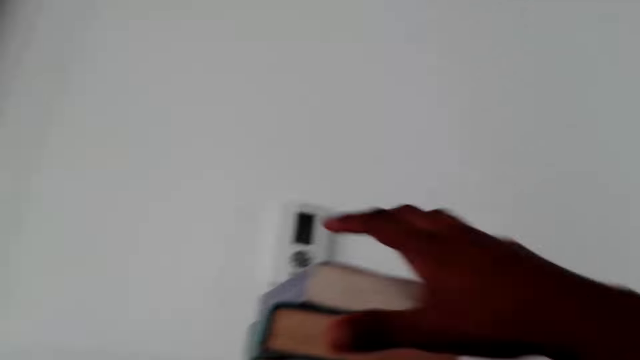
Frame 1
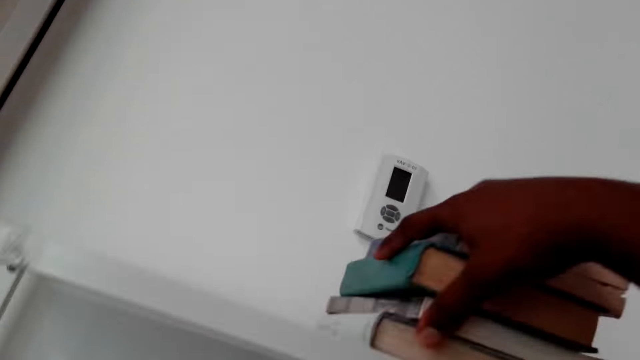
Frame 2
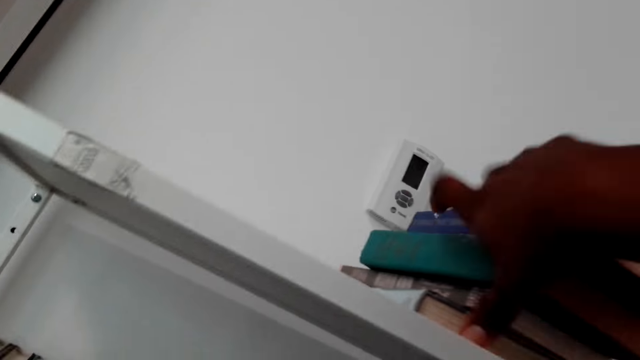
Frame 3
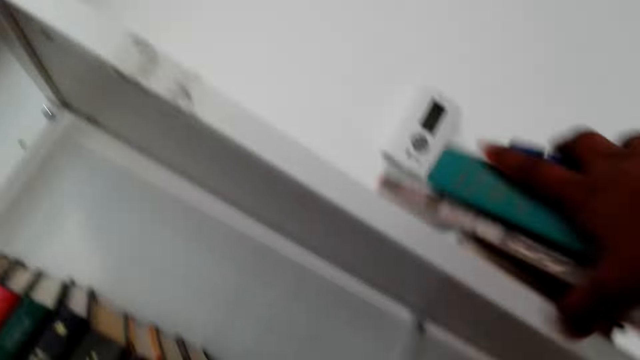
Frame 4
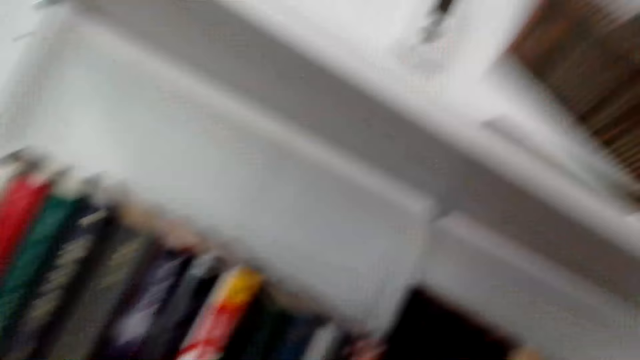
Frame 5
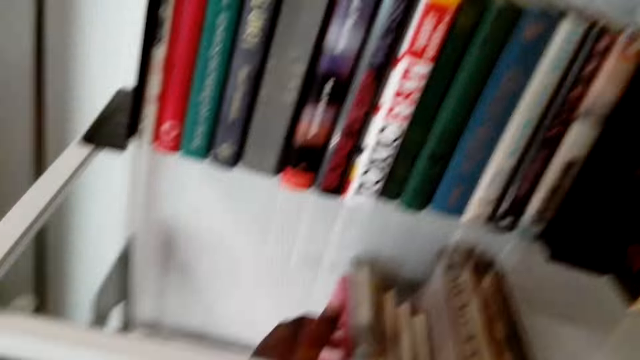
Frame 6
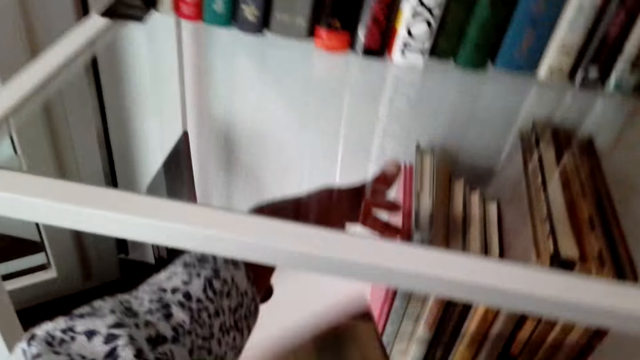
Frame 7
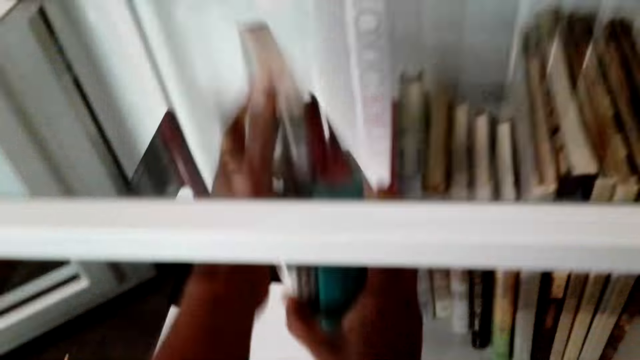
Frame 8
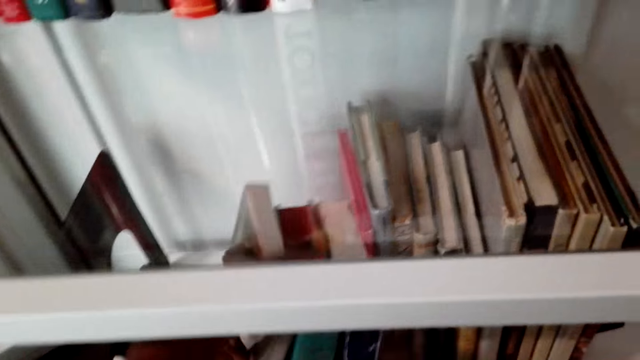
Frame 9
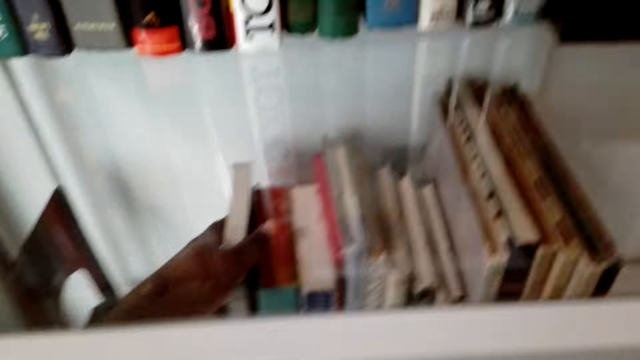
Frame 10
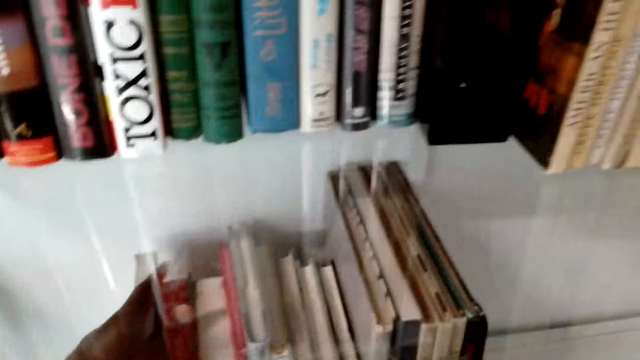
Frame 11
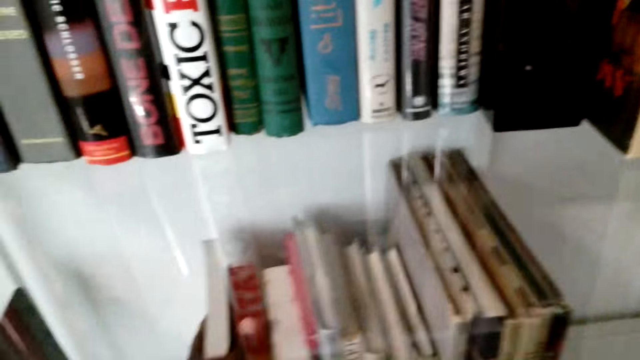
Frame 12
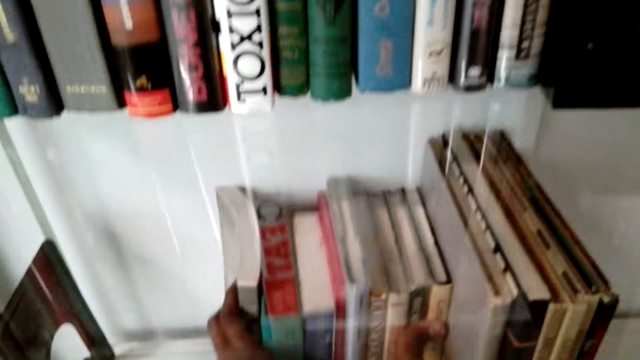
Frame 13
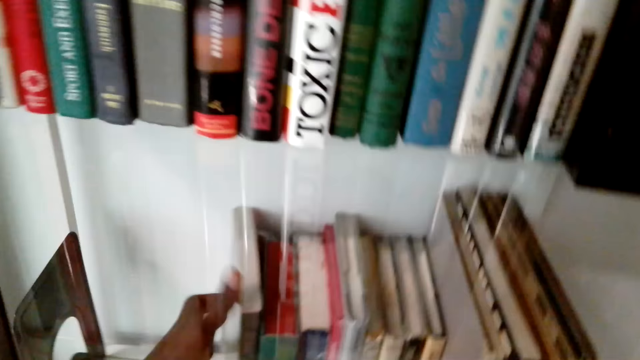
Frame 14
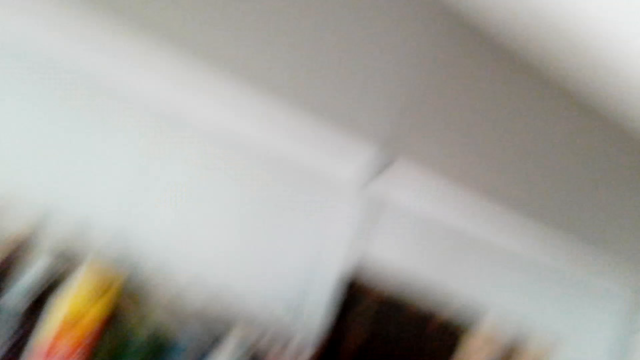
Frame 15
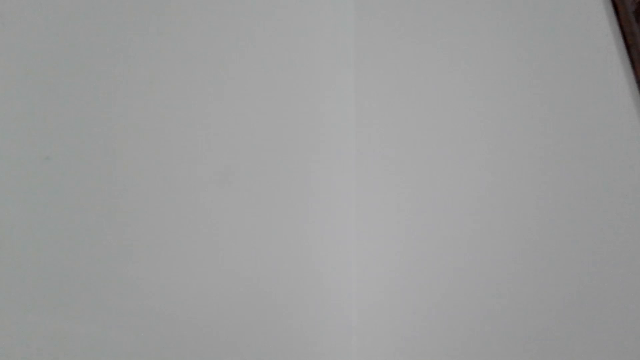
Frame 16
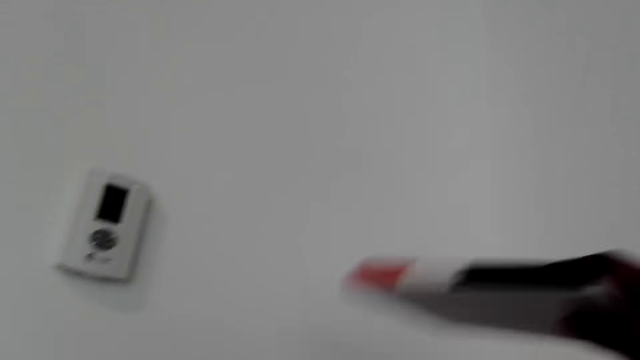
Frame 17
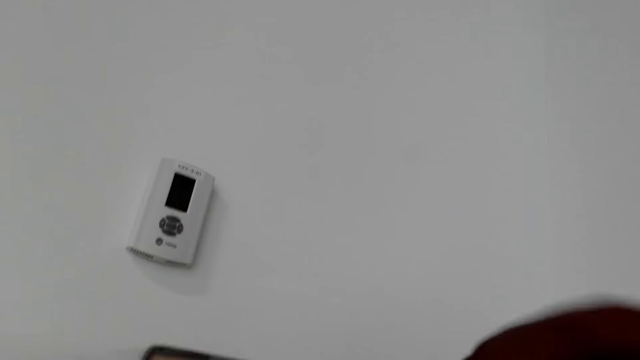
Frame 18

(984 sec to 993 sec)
The camera wearer collects books on the top of the shelf. They arrange the books on the shelf.

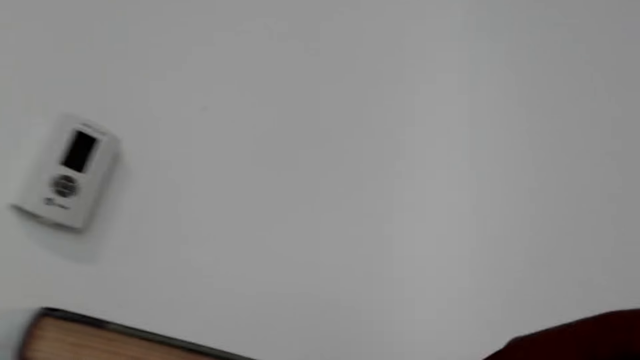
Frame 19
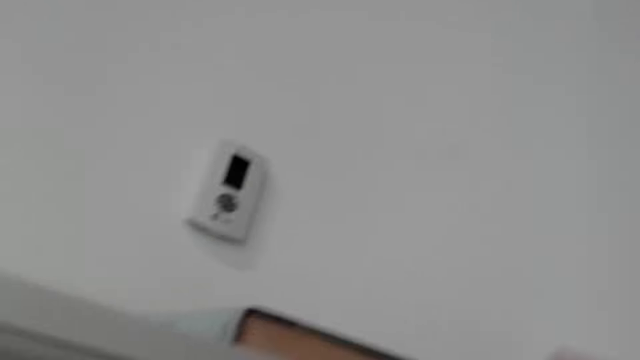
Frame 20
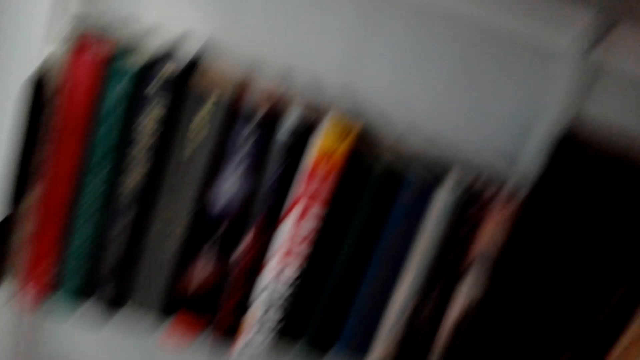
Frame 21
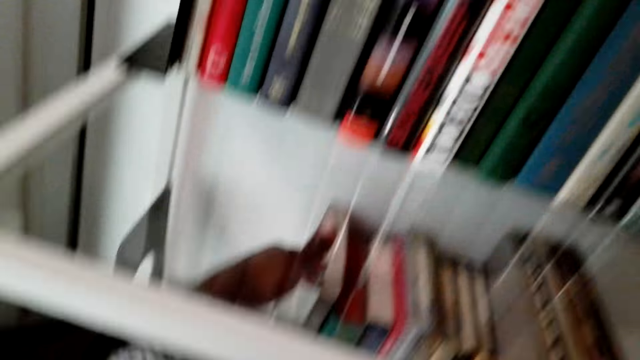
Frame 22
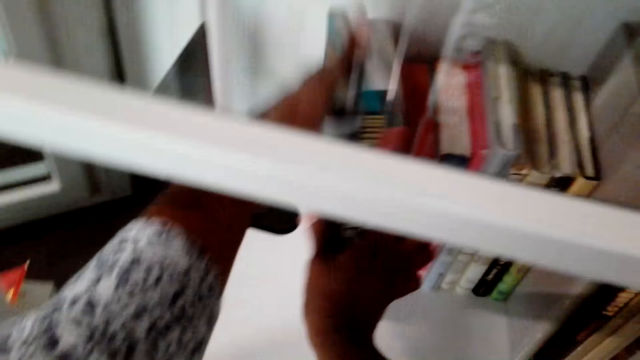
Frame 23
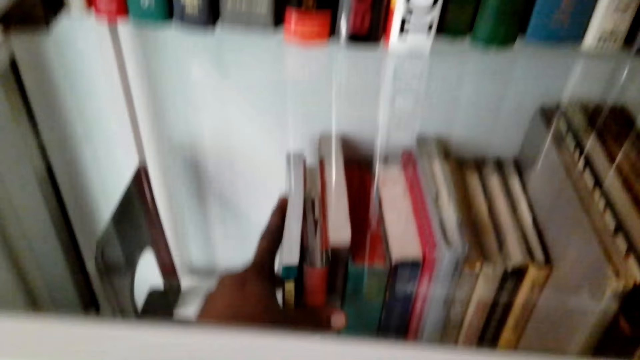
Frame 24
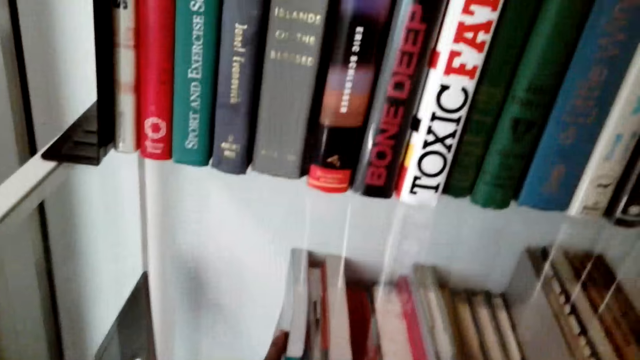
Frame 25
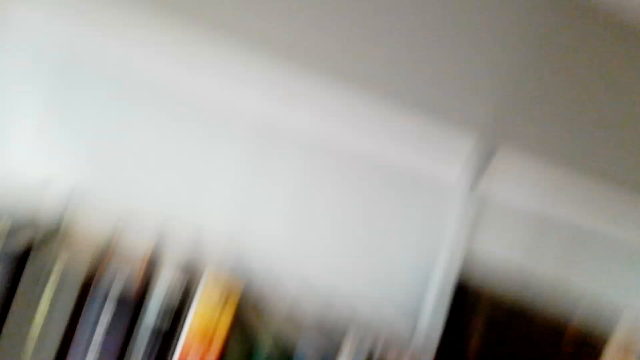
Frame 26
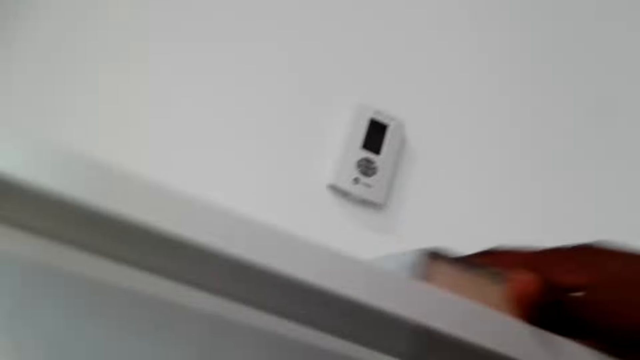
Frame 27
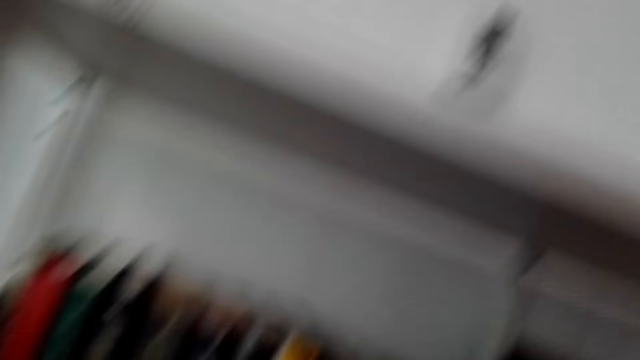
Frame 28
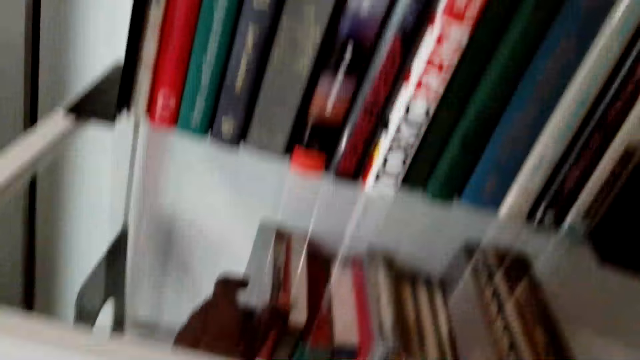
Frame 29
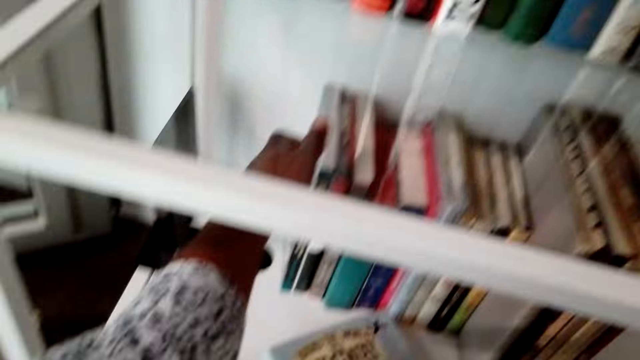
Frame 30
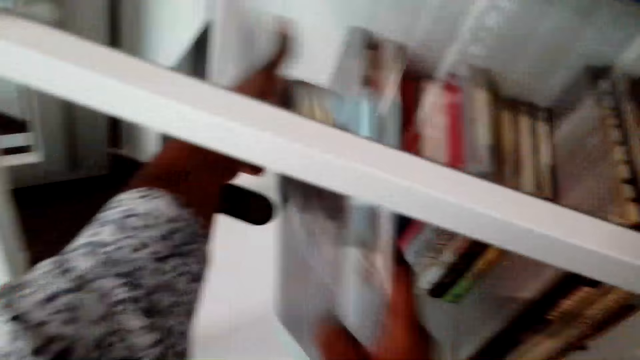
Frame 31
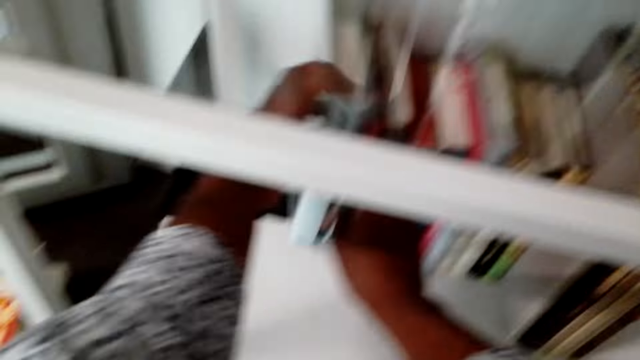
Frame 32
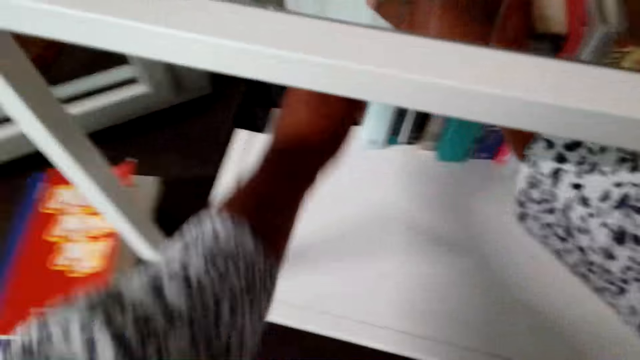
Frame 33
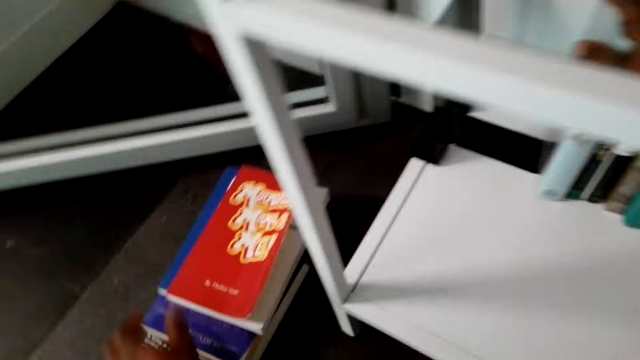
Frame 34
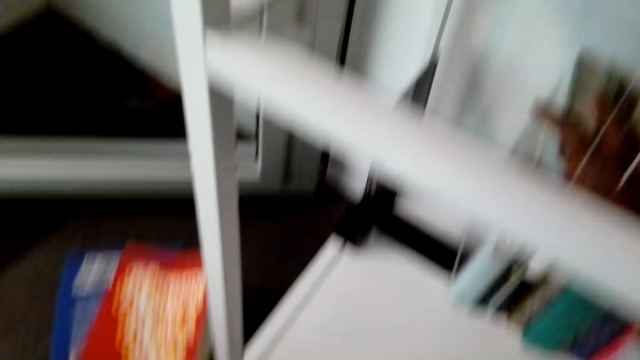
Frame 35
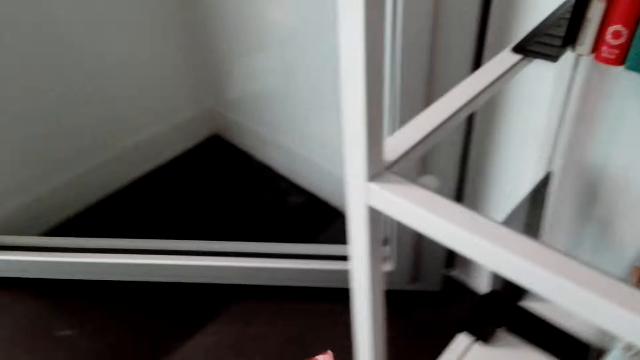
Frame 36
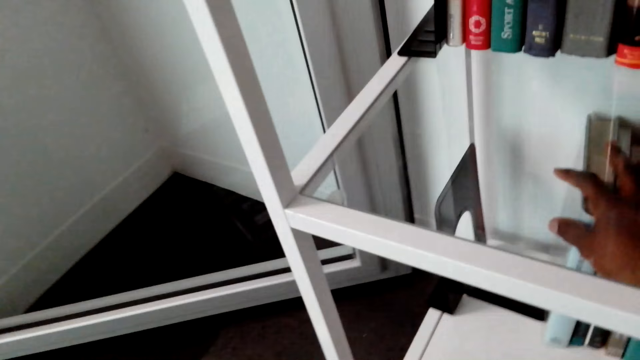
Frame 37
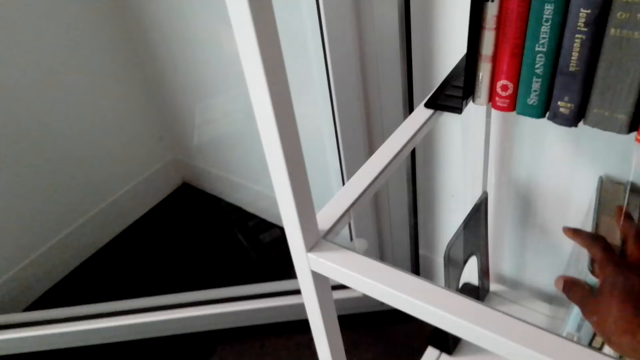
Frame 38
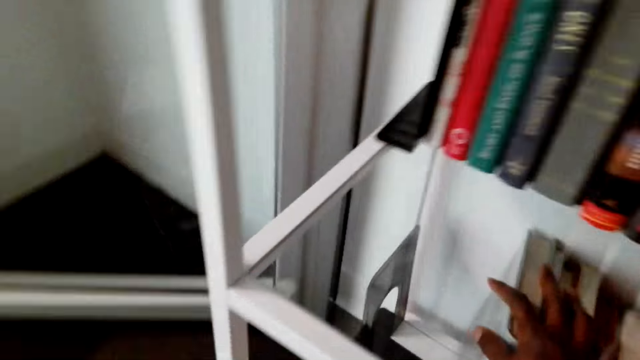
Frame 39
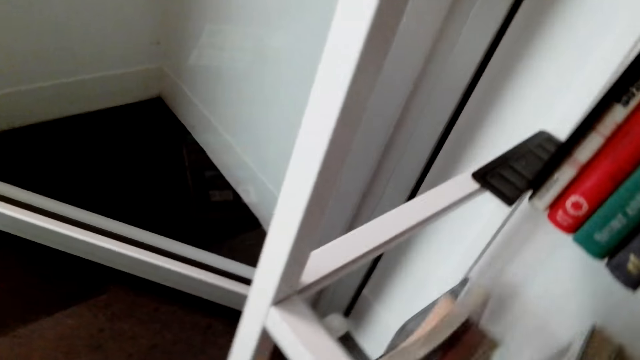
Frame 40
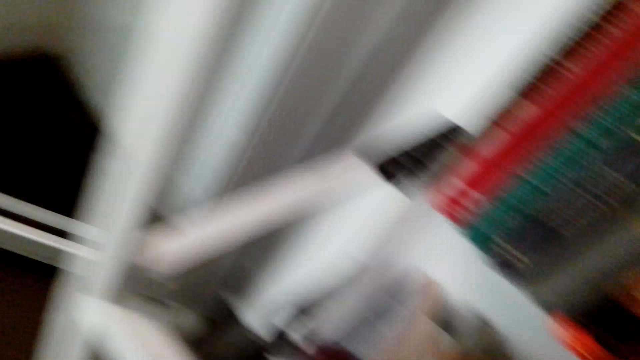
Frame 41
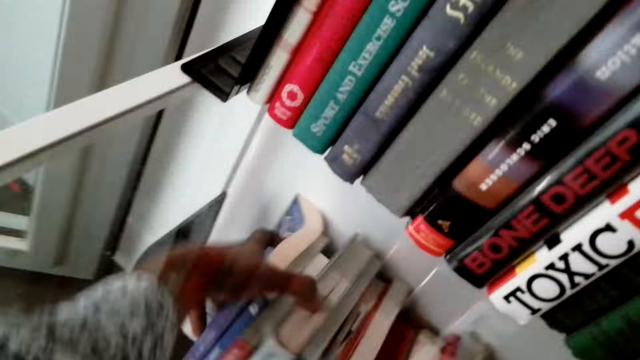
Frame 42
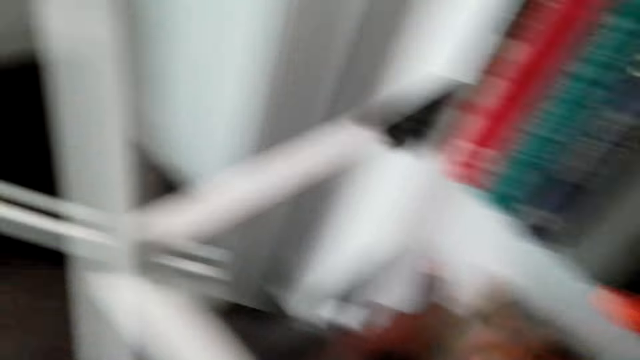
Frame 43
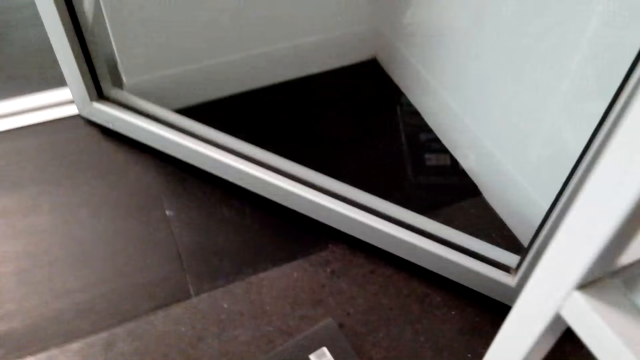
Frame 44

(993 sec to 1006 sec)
The camera wearer collects a book on the top of the shelf. They arrange the books on the shelf. They put the book on the shelf. They collect books on the top of the shelf. They arrange the books on the shelf. They put a book on the shelf. They collect books on the floor. They put the books on the shelf.
